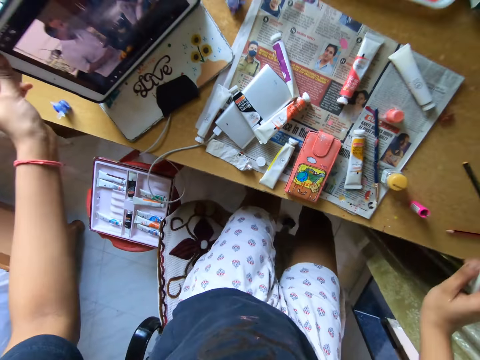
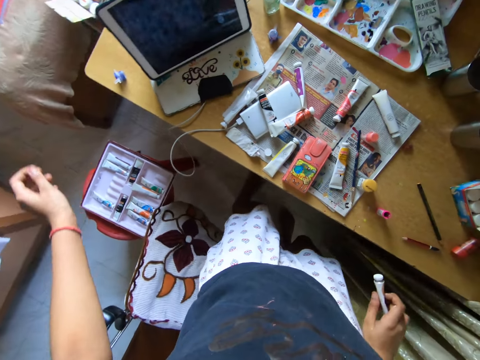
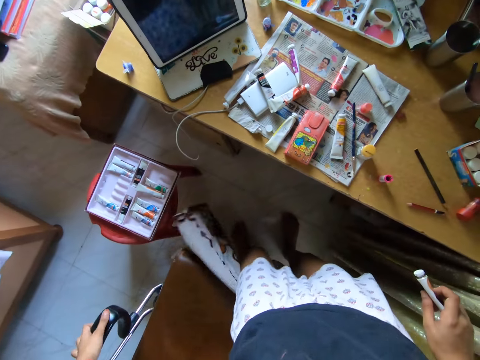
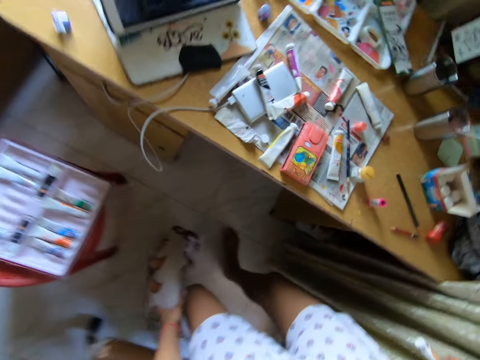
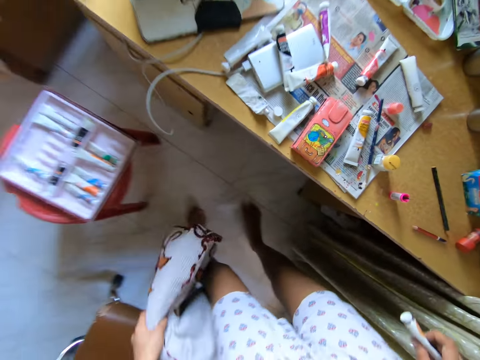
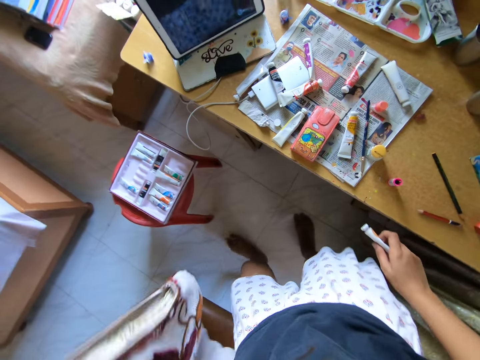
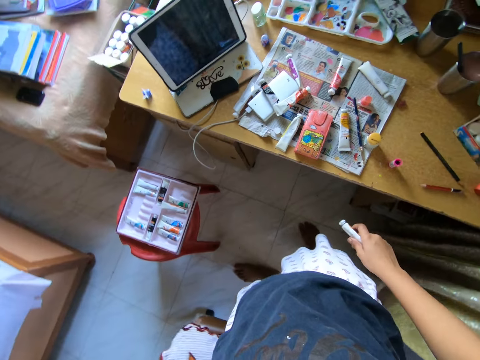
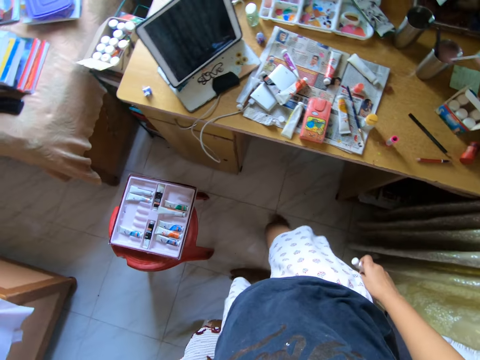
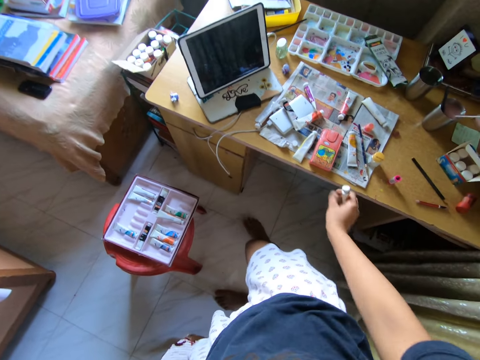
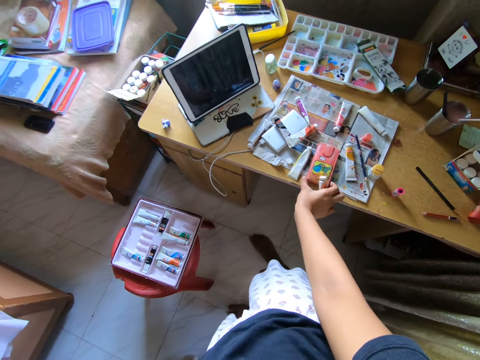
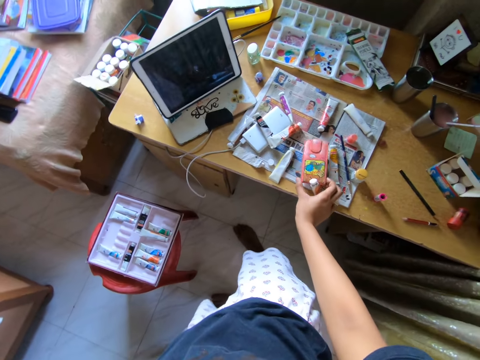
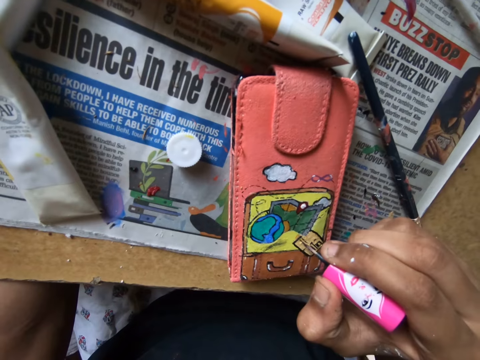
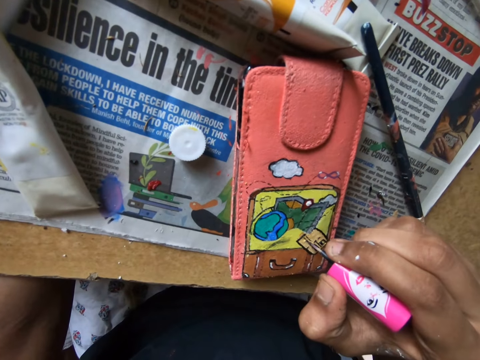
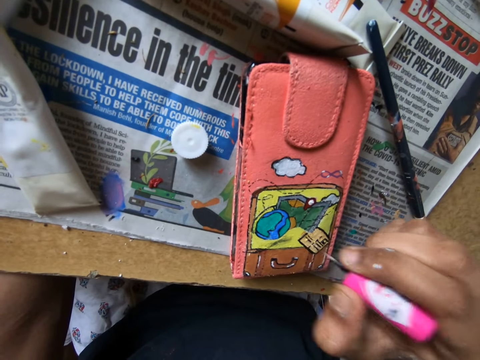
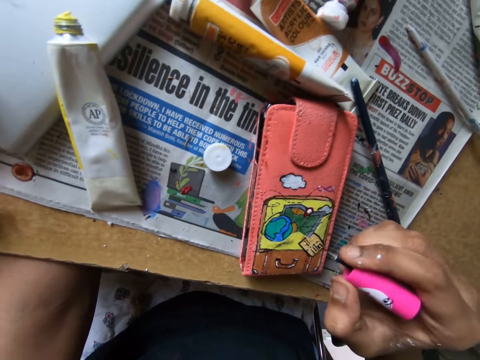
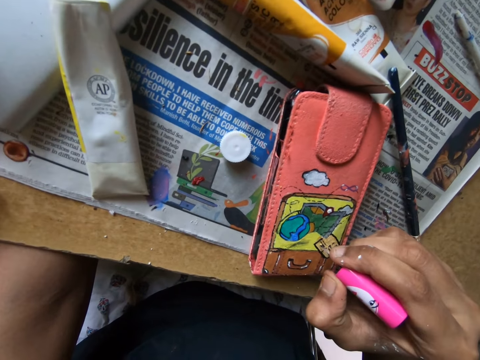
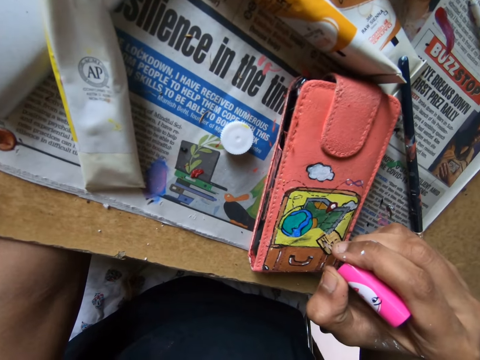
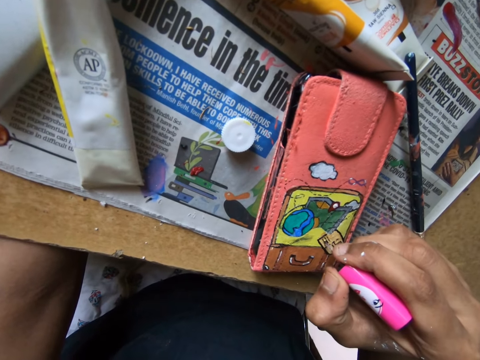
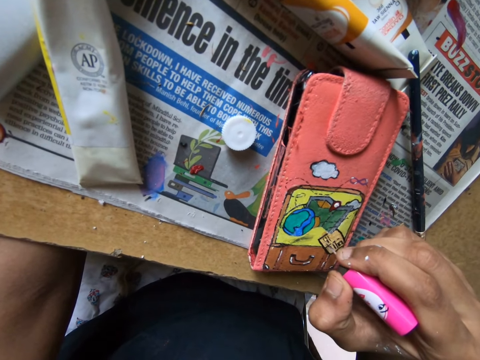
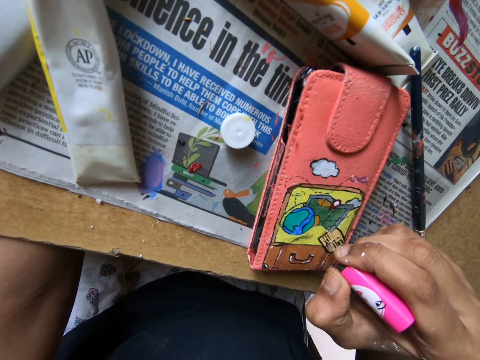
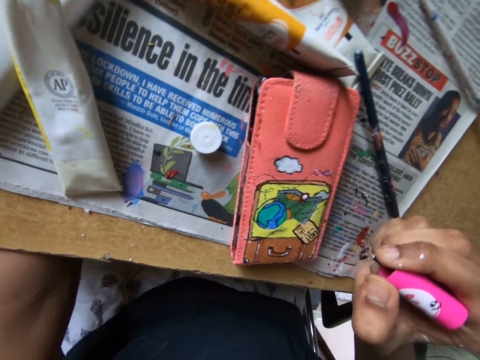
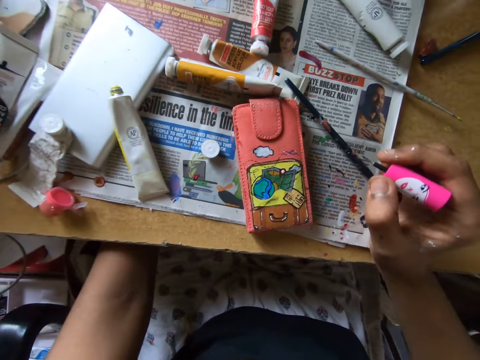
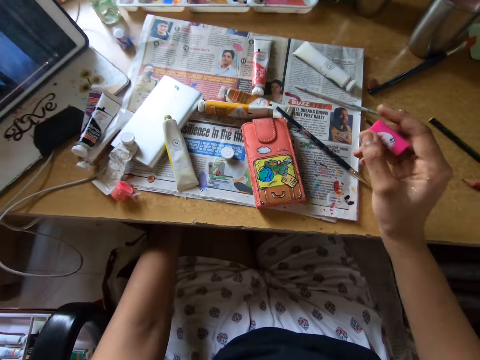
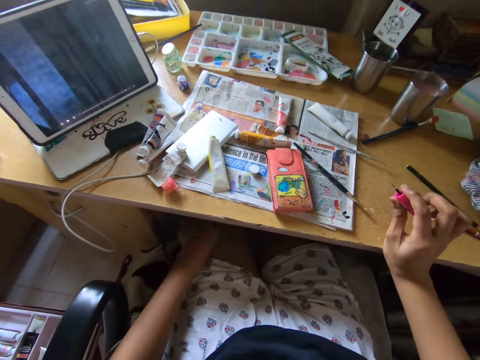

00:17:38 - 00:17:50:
The camera wearer stands by the table. They pick up a throw pillow on the floor with a hand. They put the throw pillow on the chair. They pick up a phone case or wallet from the table with a hand. They paint the wallet with a paint brush.

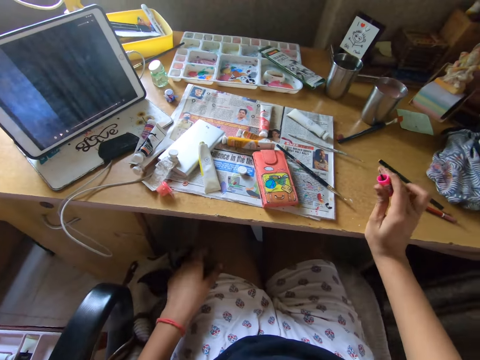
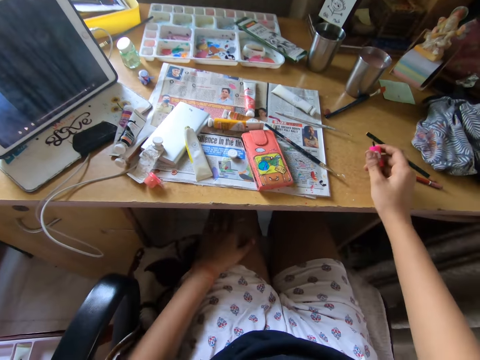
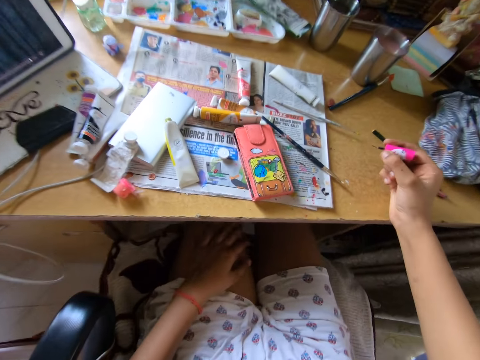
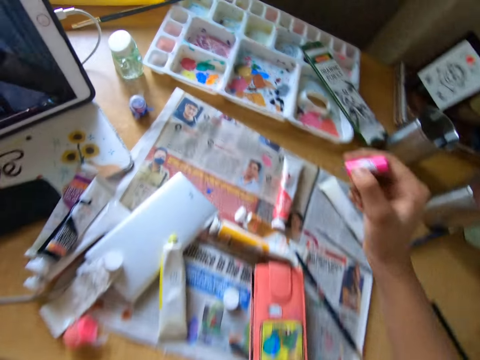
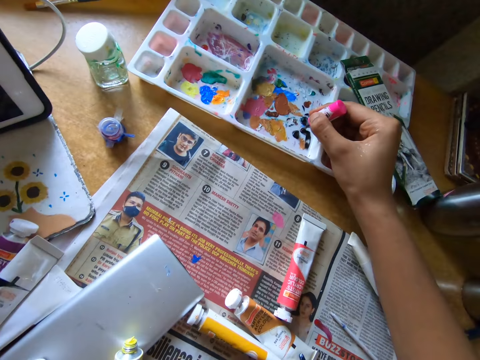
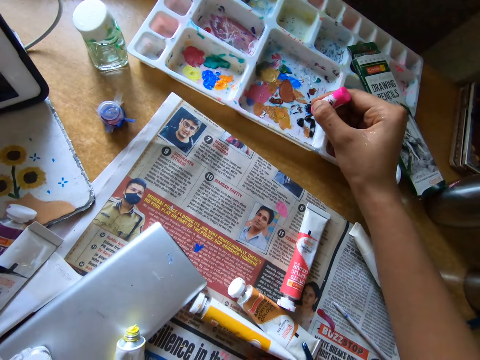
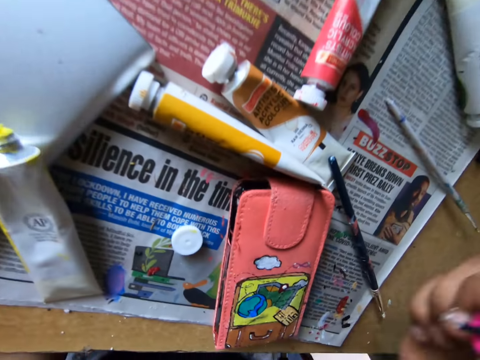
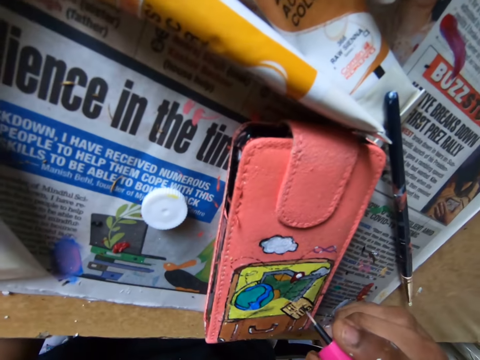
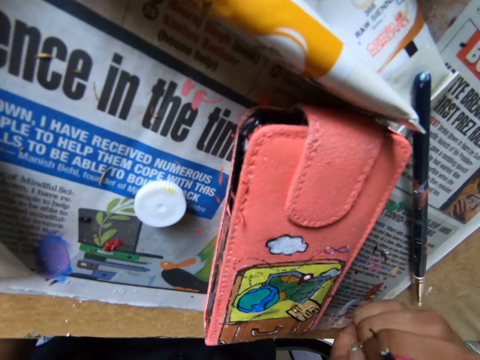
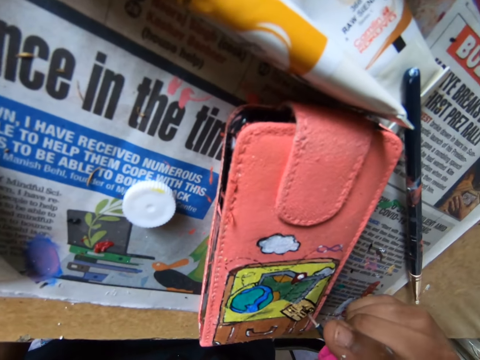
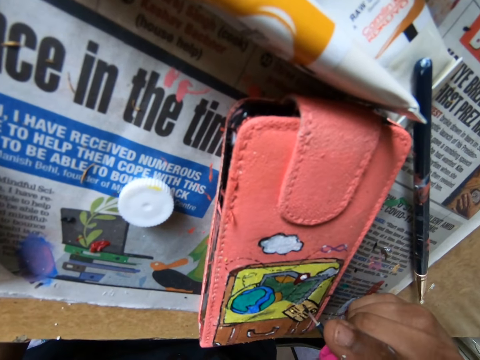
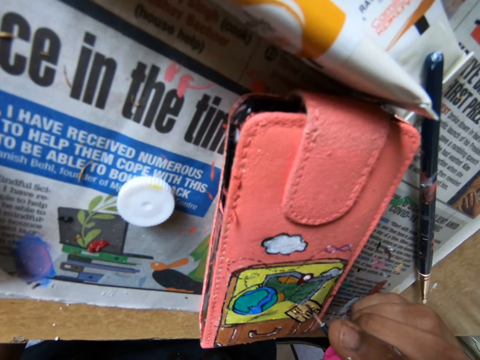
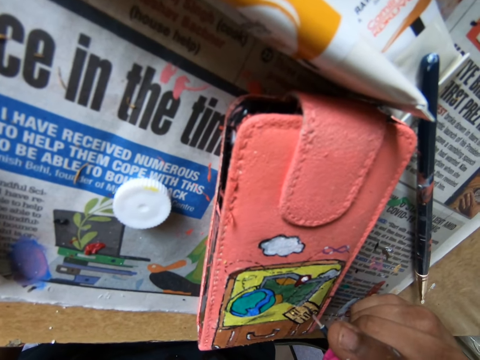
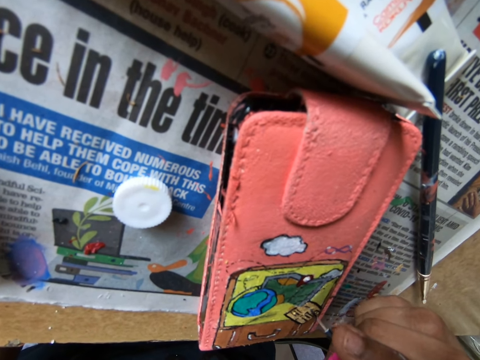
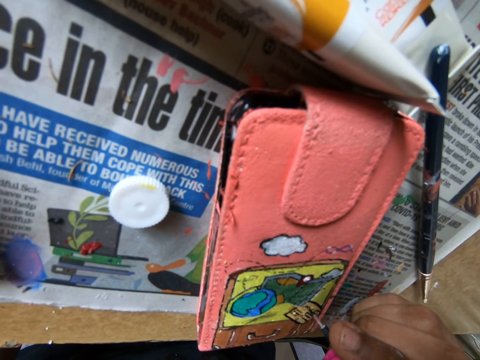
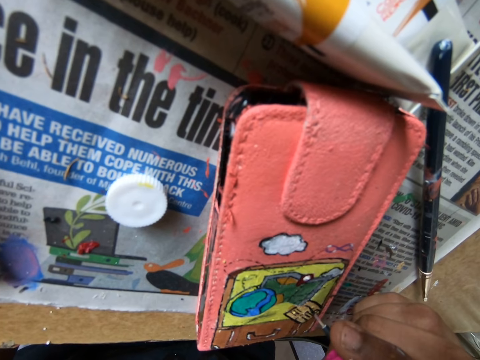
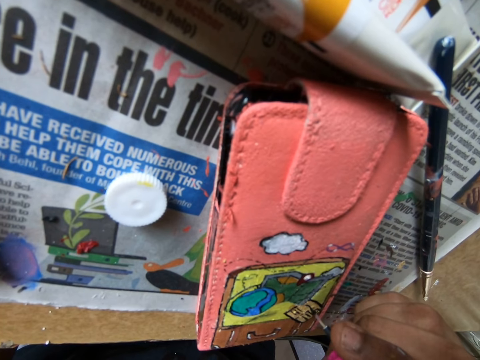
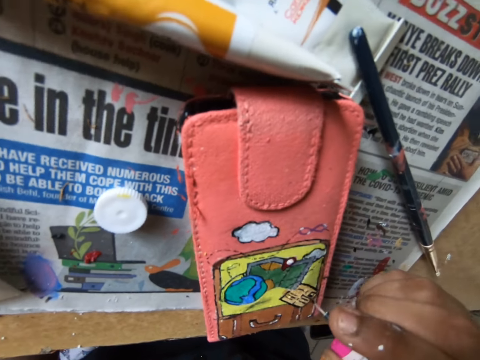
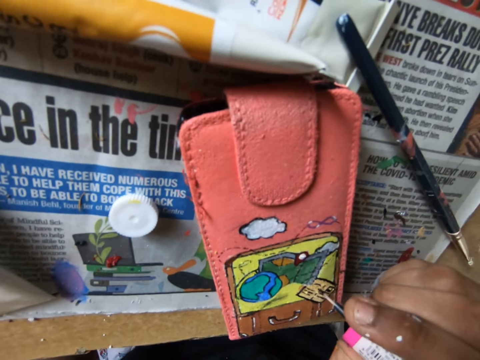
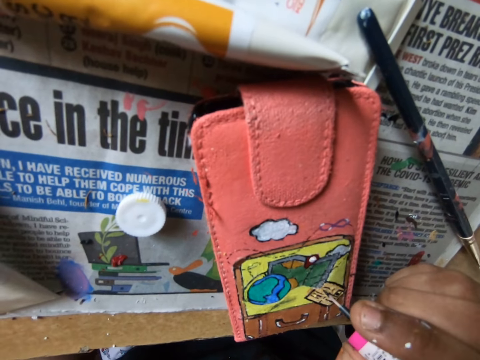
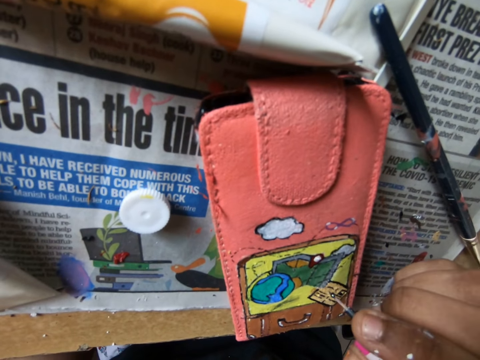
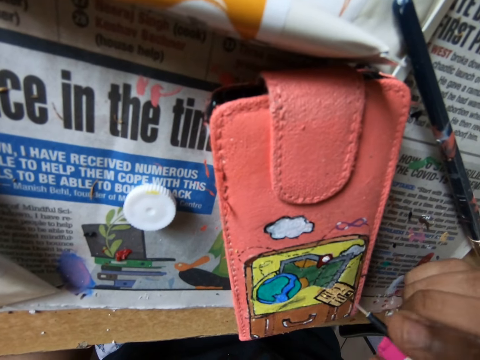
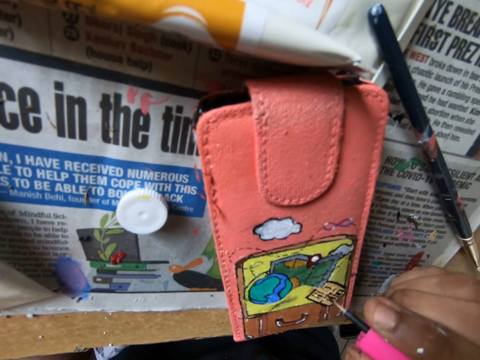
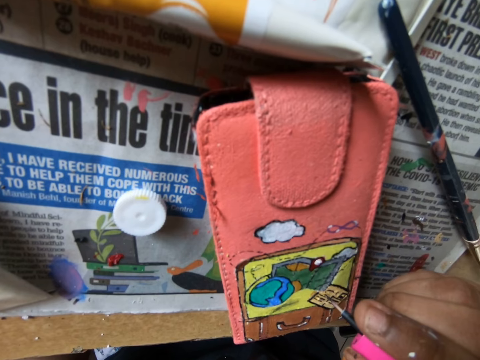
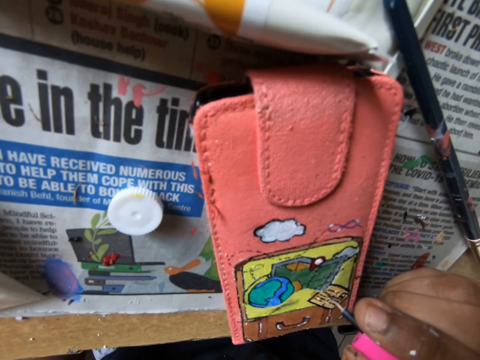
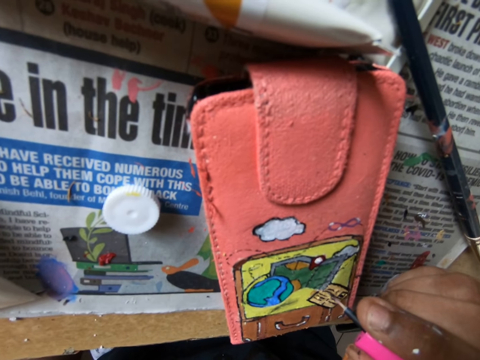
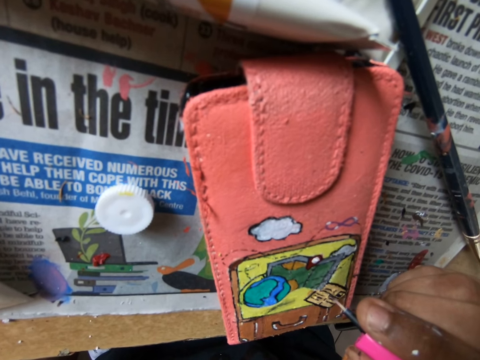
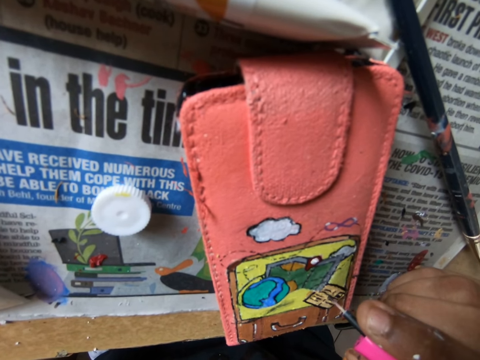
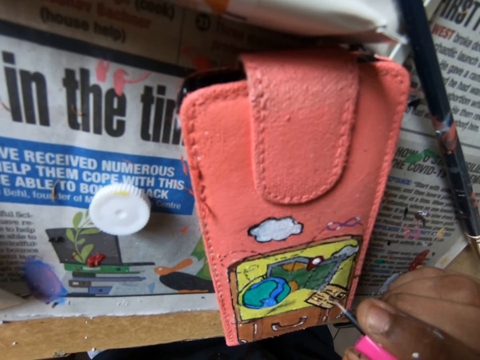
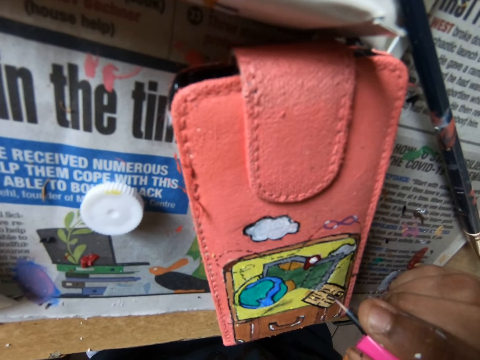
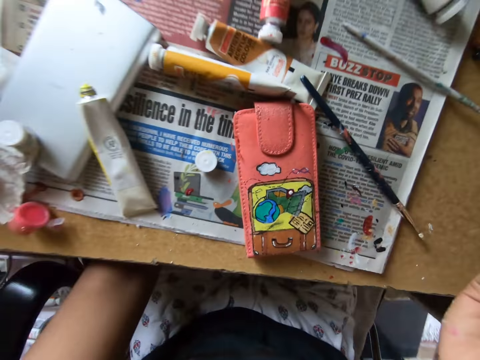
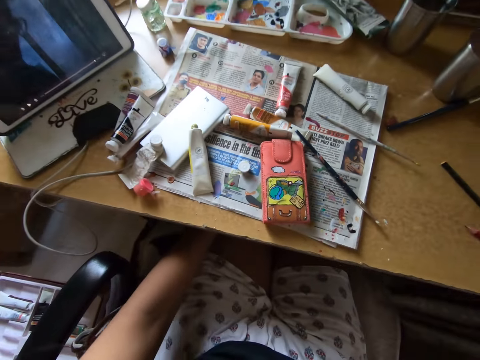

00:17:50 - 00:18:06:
The camera wearer scoops paint on a paint tray with a paint brush. They paint a phone case or wallet with the paint brush.
